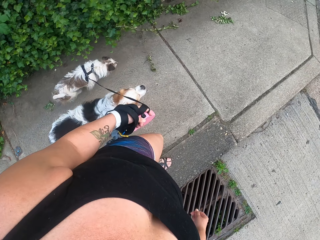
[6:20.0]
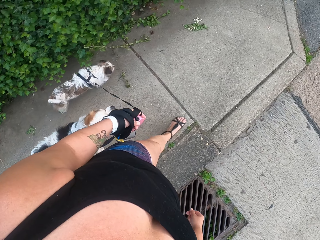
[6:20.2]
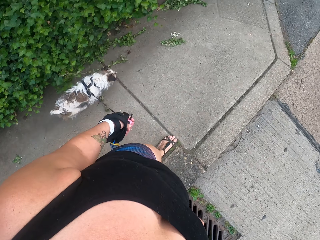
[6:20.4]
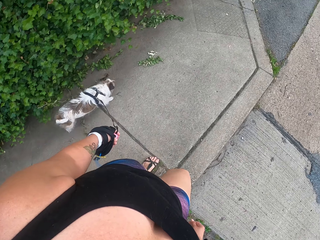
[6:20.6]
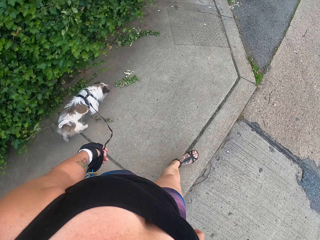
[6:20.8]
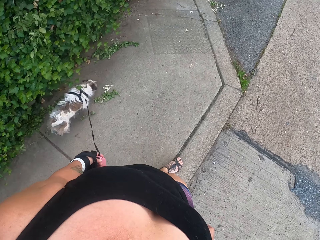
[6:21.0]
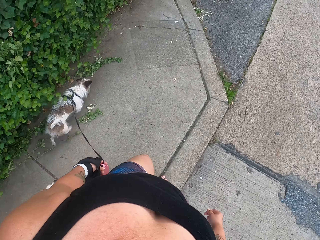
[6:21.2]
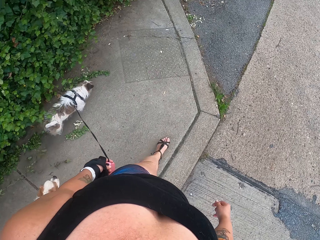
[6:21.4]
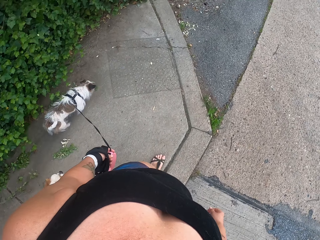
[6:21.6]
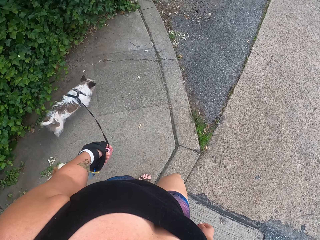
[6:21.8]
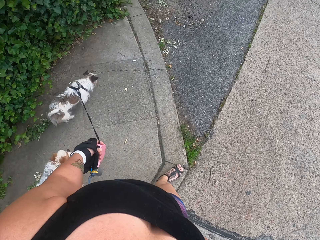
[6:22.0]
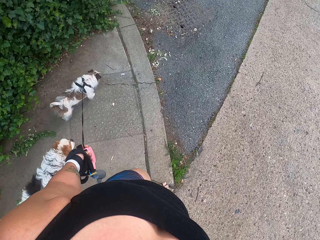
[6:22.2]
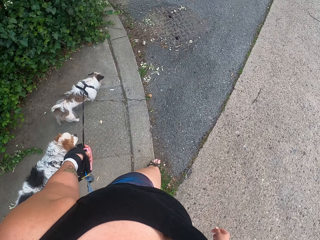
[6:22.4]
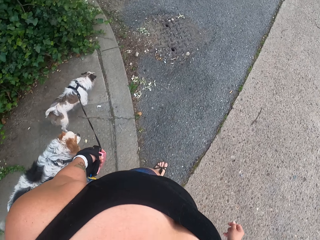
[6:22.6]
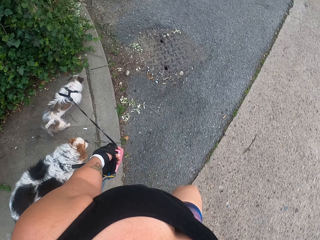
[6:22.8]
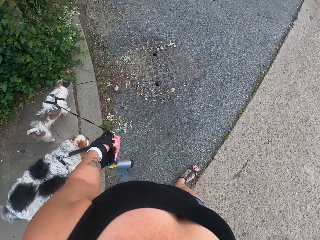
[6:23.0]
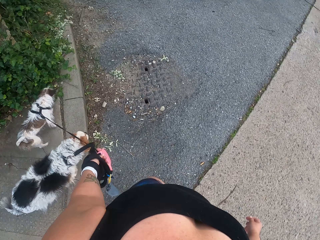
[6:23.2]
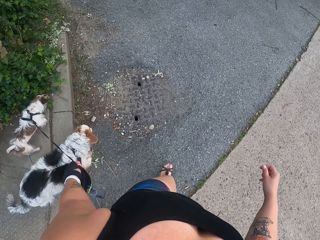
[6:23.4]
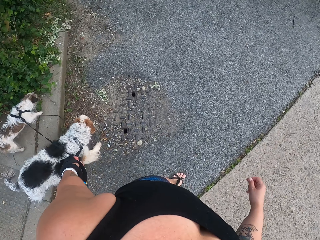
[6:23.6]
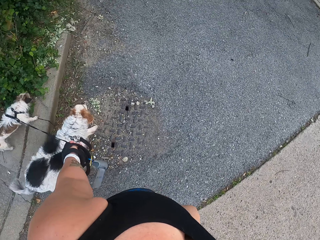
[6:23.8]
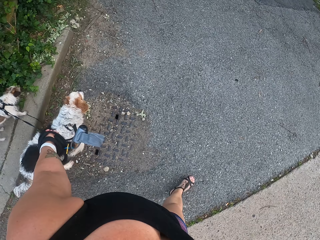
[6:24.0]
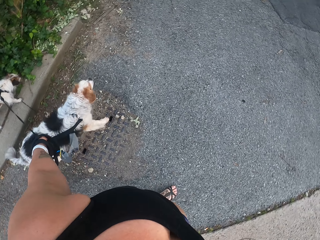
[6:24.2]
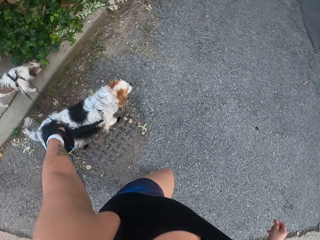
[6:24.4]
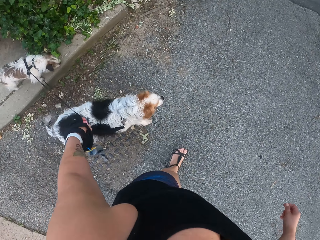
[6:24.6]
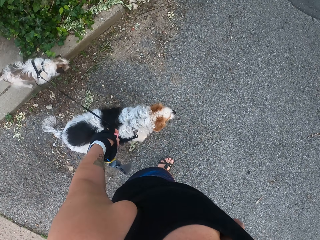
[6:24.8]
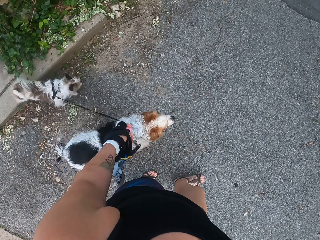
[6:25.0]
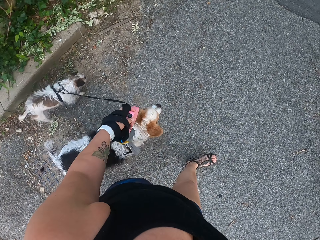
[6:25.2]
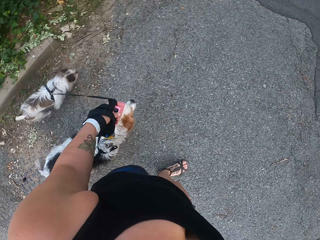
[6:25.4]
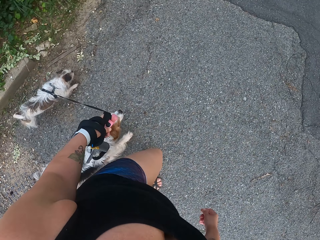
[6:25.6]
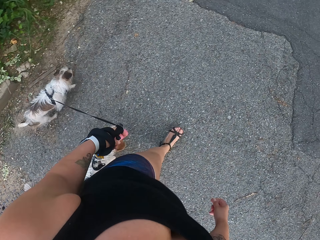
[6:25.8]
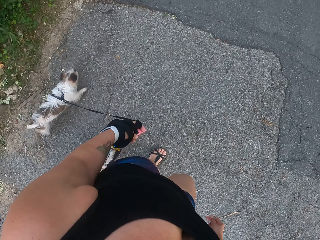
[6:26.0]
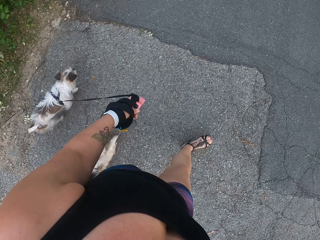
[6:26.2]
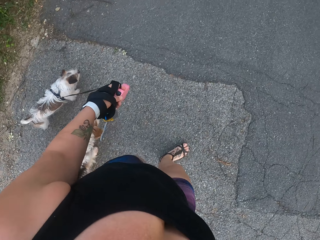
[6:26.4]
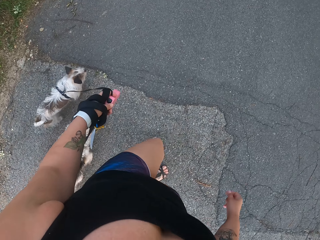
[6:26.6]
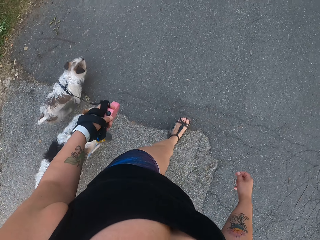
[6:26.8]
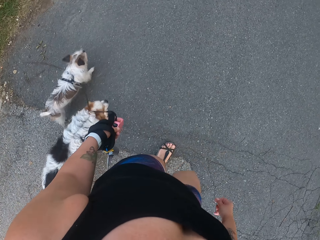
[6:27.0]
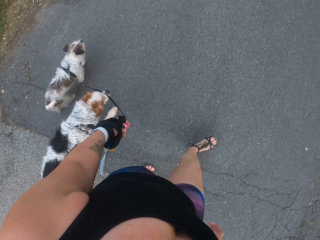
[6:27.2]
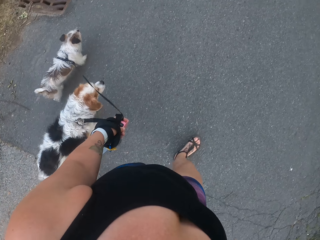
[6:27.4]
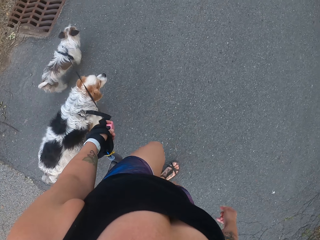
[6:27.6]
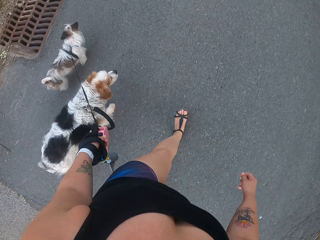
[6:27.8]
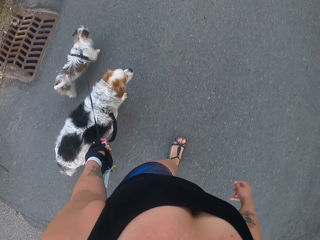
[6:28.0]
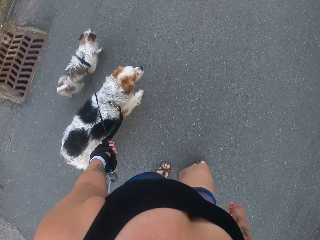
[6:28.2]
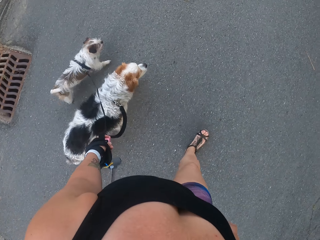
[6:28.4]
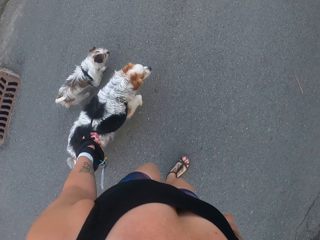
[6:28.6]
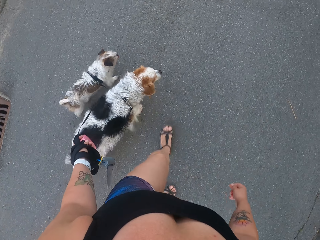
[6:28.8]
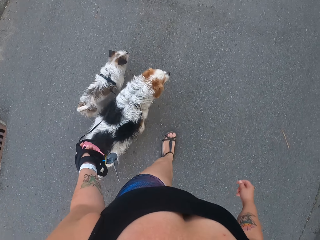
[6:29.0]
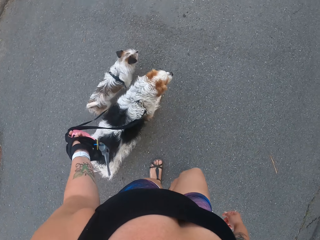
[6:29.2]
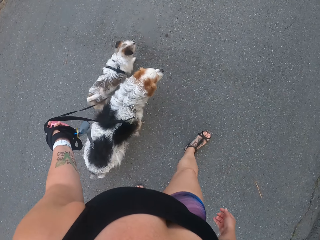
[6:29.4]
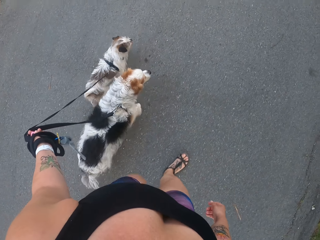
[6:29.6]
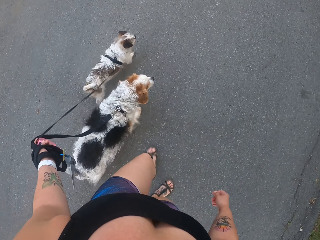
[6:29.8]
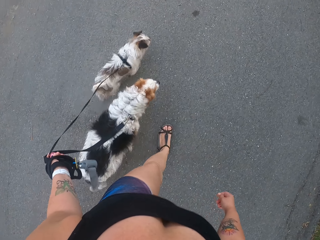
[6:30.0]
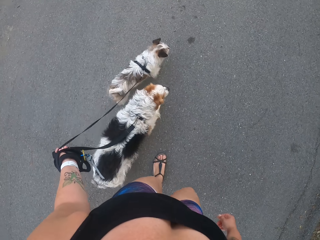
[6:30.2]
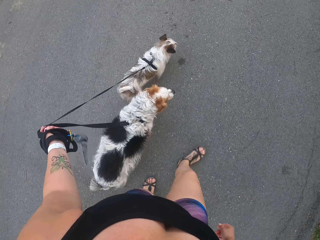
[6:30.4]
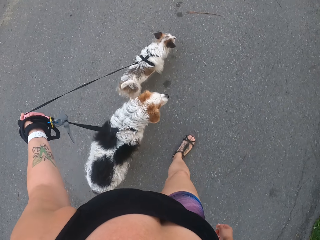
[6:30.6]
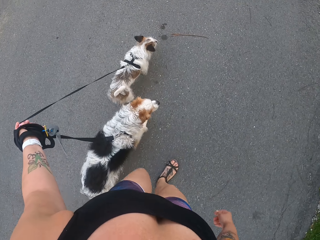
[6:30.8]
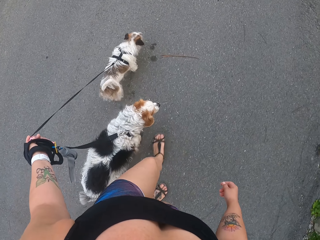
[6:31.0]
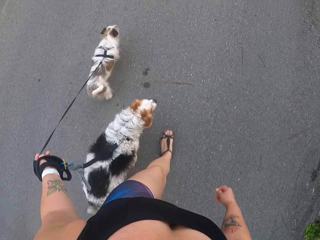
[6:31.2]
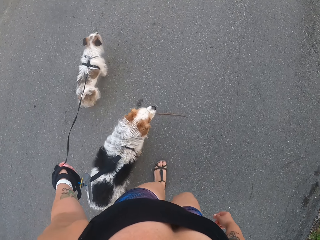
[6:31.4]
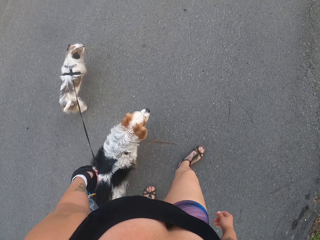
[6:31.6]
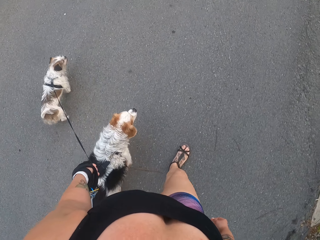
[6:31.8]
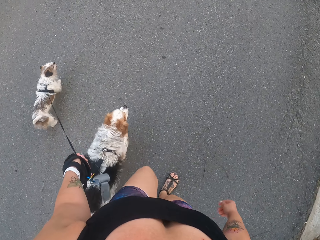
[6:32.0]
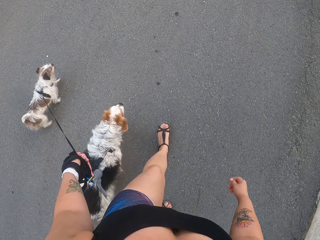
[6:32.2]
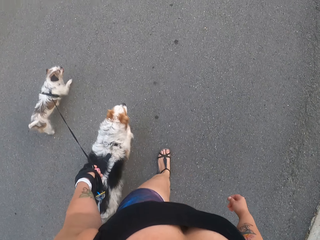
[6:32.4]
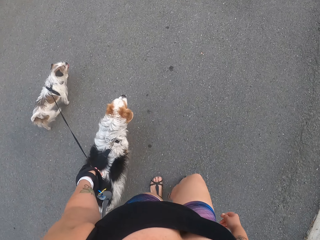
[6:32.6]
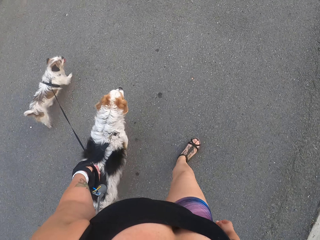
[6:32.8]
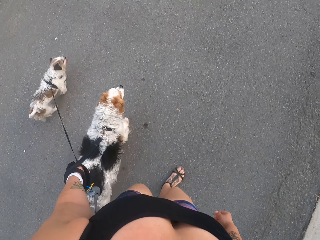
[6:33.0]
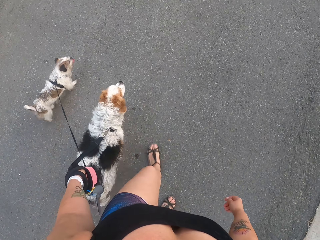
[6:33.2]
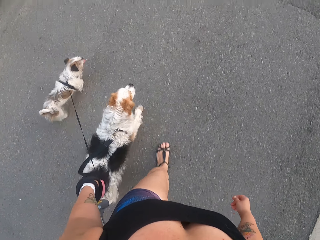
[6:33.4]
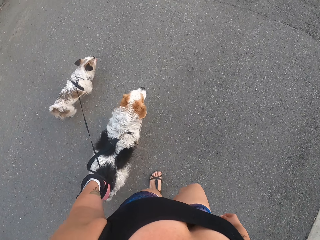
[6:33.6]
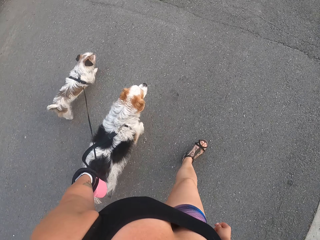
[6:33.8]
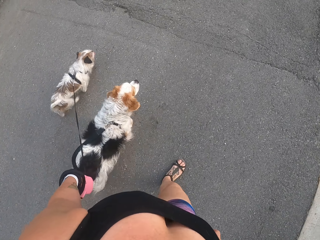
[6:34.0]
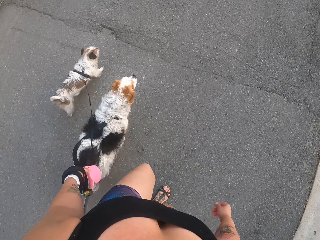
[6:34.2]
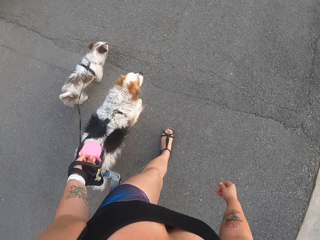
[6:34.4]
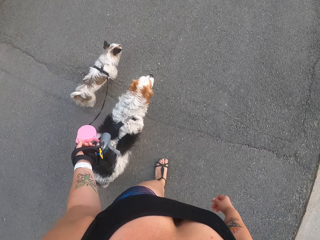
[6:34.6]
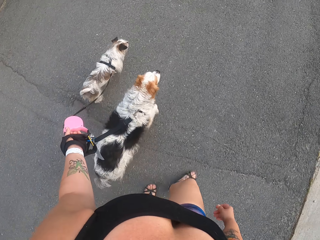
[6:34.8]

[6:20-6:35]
The camera wearer pulls the dogs on the footpath. They walk with the dogs on the sidewalk. They walk with the dogs on the tarmac road. They pull the two dogs' leash.

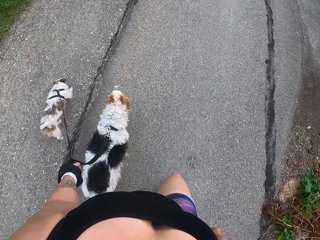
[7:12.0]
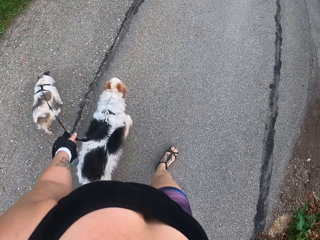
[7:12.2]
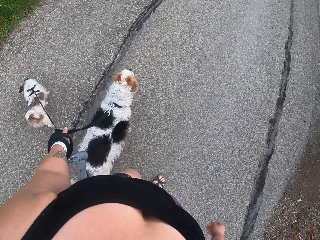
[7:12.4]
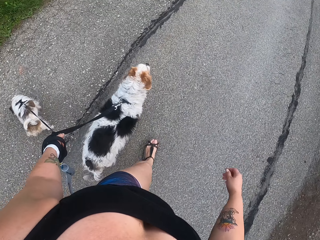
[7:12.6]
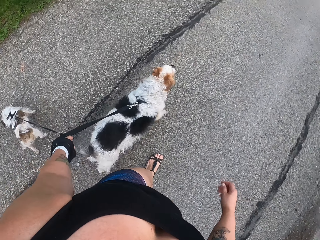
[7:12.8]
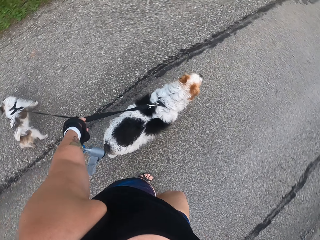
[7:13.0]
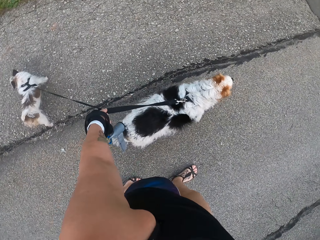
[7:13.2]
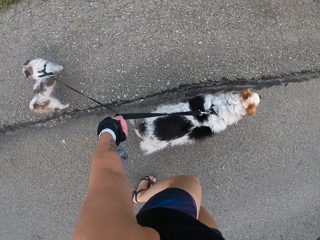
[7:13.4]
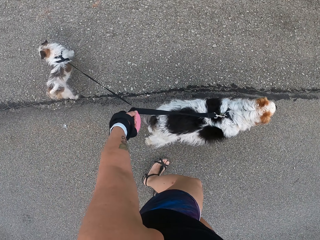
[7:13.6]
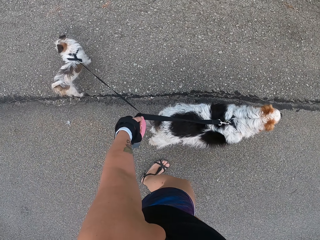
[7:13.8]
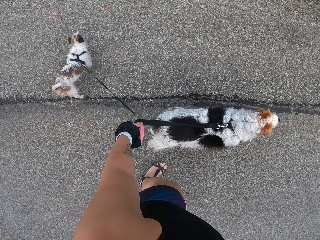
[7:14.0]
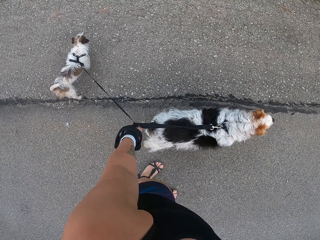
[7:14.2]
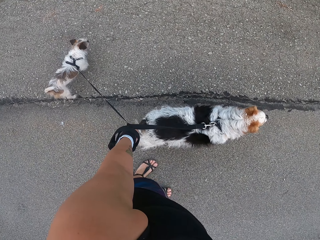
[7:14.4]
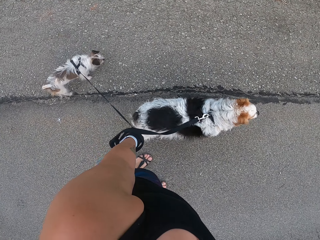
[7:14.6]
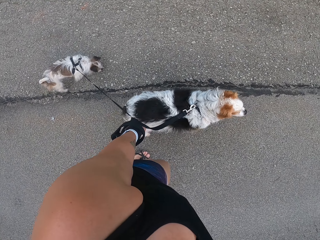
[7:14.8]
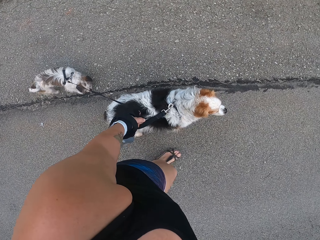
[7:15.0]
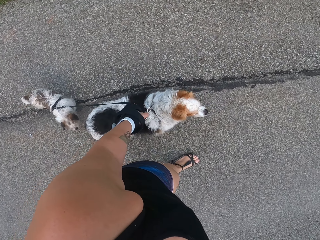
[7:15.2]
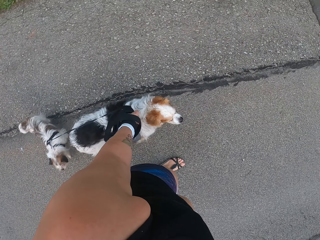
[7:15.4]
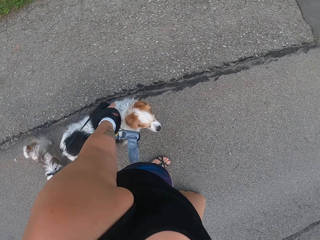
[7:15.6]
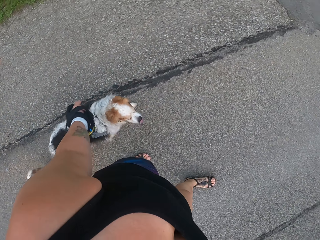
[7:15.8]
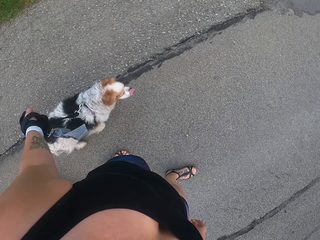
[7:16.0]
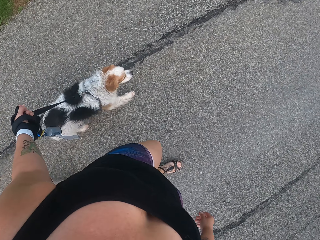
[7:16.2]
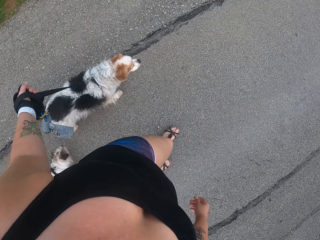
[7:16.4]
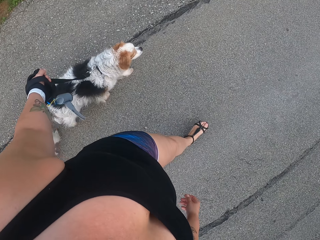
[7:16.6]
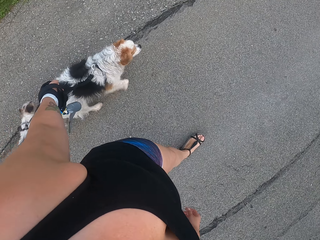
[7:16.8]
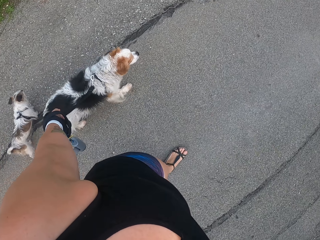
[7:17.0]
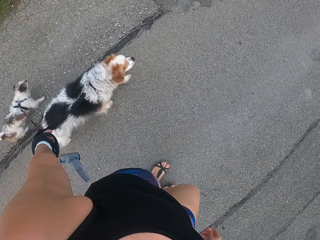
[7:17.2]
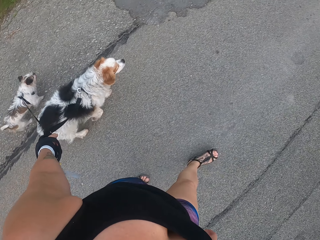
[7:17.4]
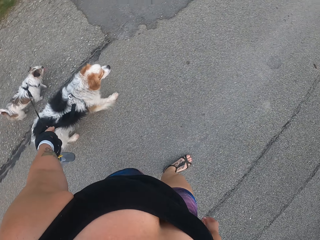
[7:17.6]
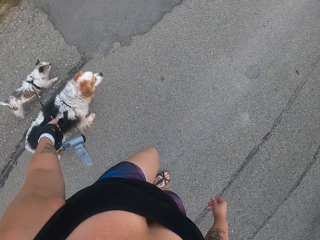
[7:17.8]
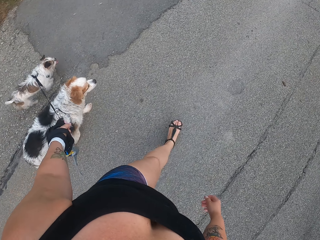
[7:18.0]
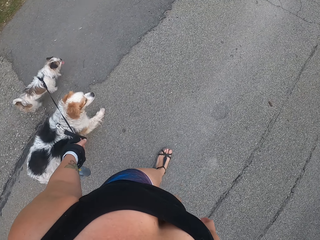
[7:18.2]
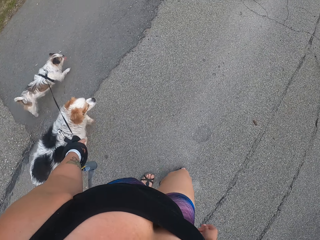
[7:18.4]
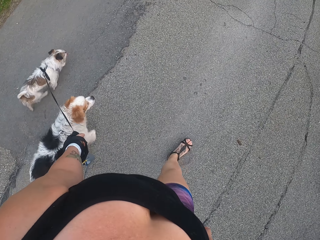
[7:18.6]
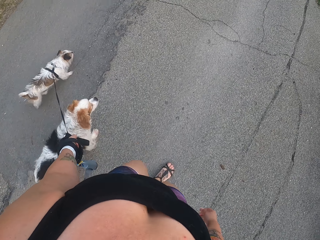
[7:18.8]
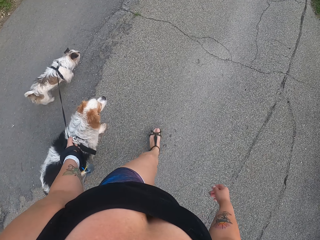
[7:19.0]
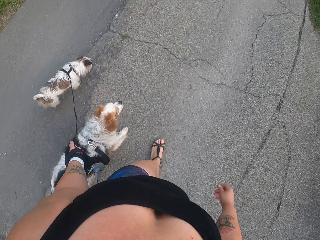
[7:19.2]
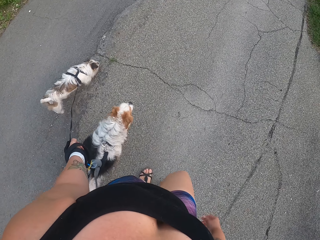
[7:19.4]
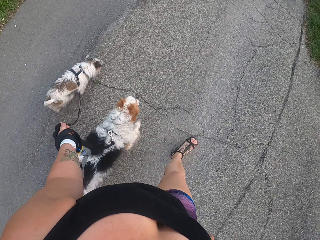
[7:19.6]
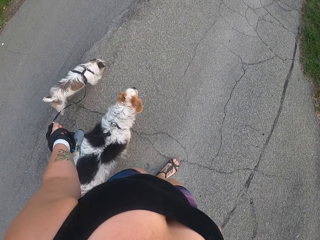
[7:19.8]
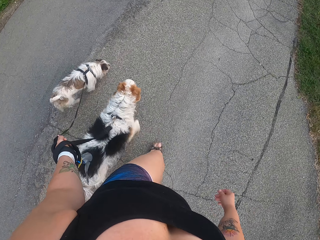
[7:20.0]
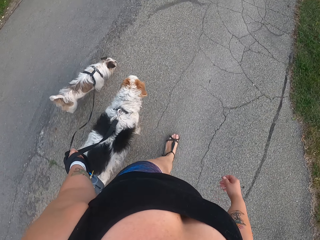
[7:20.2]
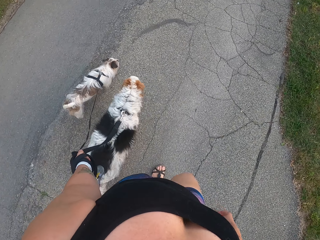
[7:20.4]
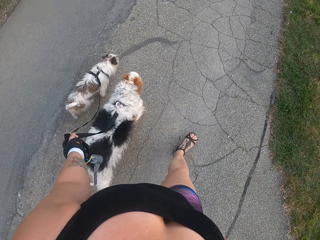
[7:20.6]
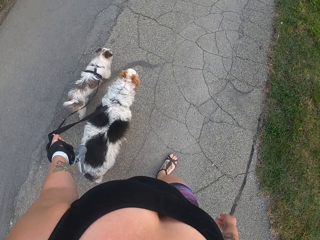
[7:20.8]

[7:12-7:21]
The camera wearer stands on the tarmac road. They walk with the dogs on the tarmac road.
